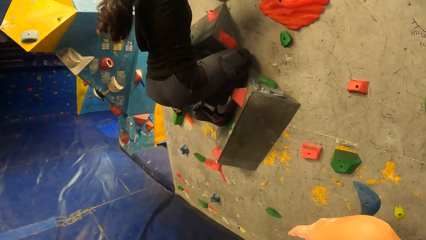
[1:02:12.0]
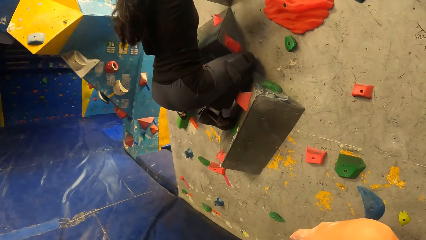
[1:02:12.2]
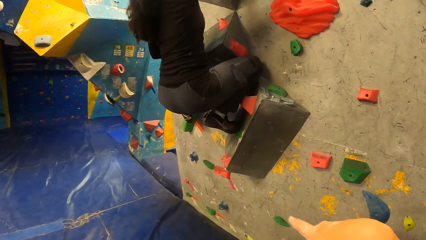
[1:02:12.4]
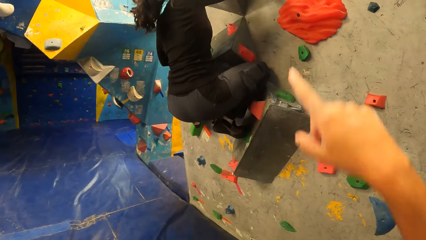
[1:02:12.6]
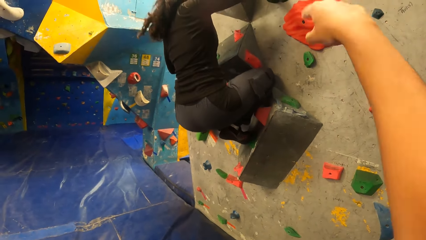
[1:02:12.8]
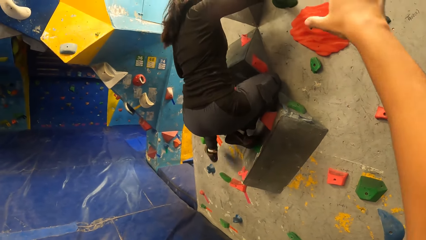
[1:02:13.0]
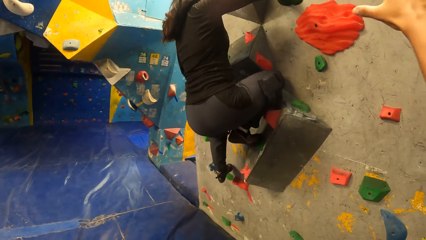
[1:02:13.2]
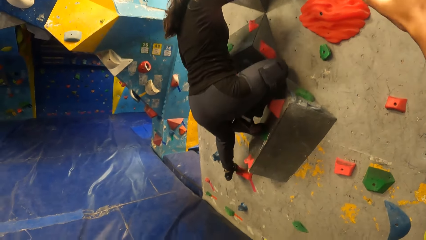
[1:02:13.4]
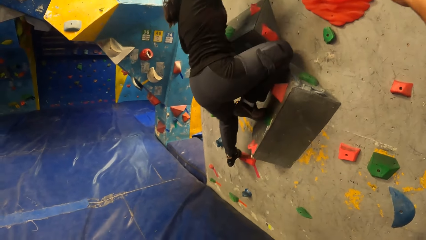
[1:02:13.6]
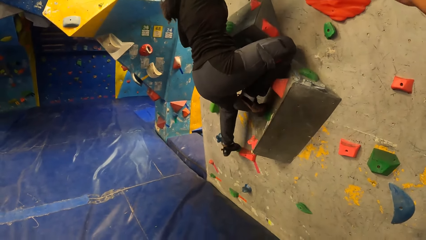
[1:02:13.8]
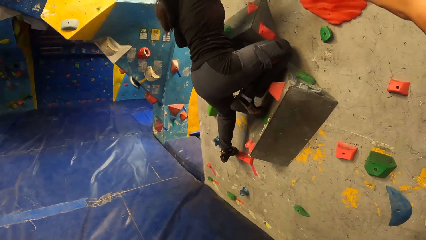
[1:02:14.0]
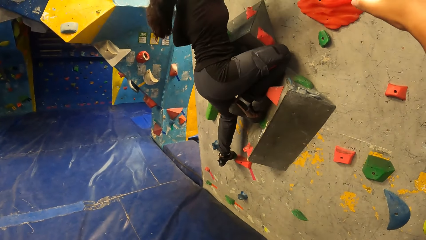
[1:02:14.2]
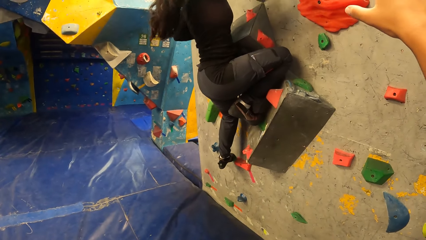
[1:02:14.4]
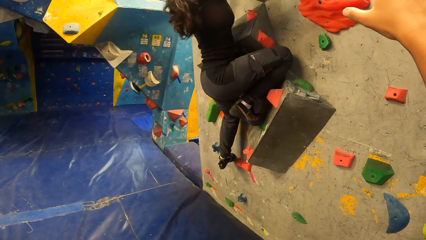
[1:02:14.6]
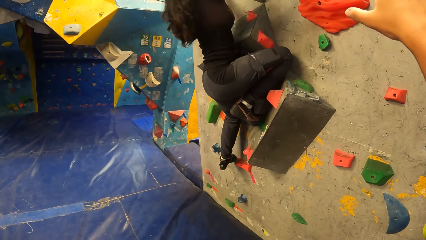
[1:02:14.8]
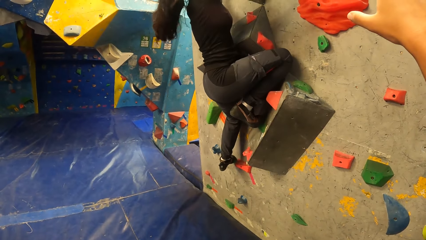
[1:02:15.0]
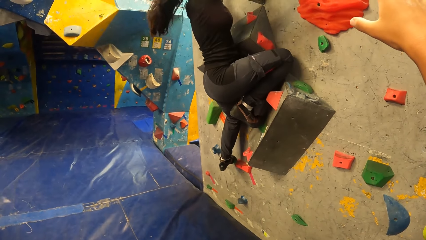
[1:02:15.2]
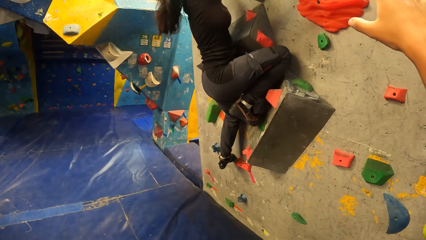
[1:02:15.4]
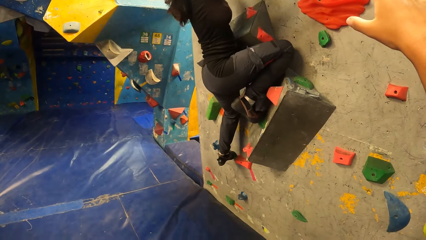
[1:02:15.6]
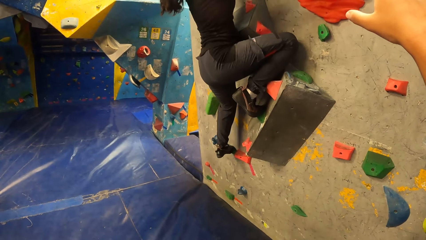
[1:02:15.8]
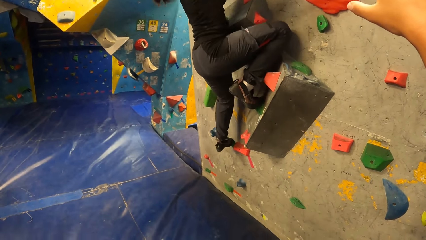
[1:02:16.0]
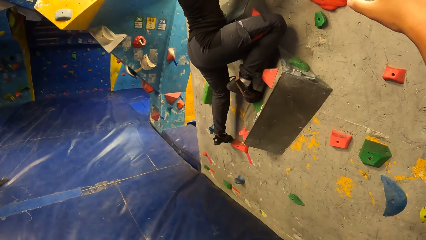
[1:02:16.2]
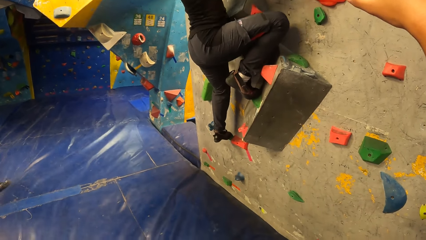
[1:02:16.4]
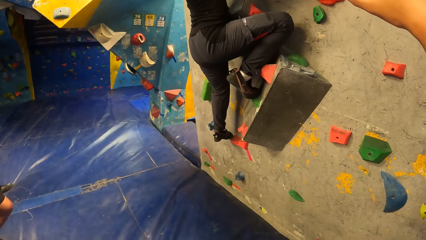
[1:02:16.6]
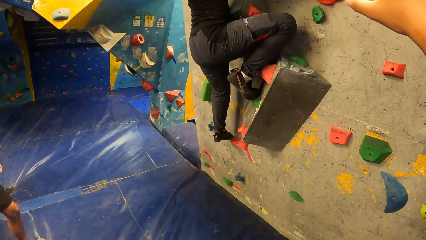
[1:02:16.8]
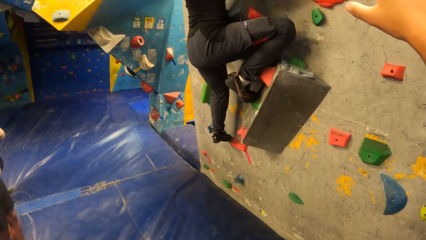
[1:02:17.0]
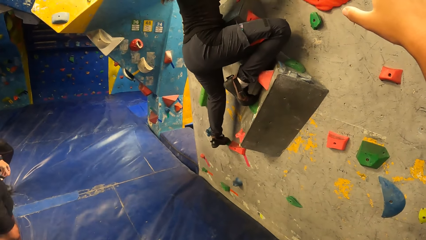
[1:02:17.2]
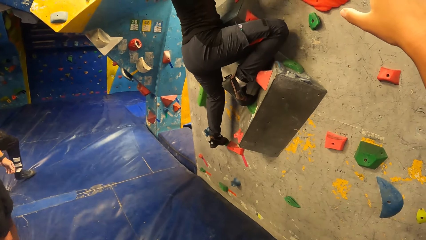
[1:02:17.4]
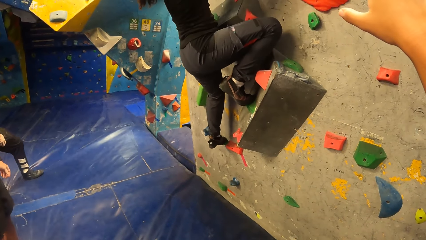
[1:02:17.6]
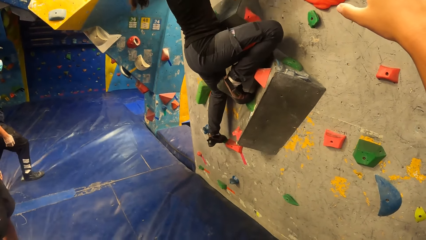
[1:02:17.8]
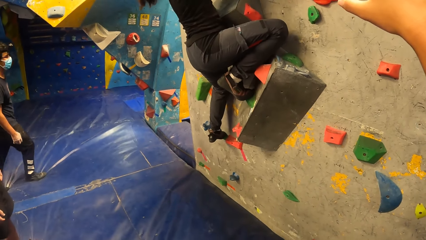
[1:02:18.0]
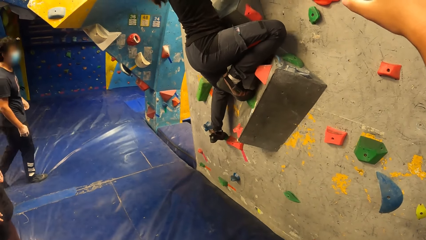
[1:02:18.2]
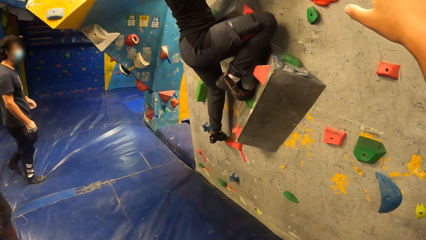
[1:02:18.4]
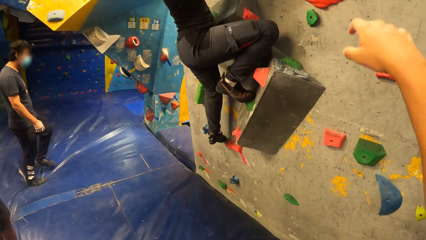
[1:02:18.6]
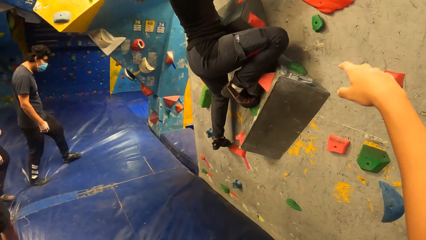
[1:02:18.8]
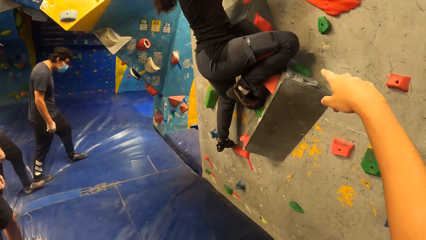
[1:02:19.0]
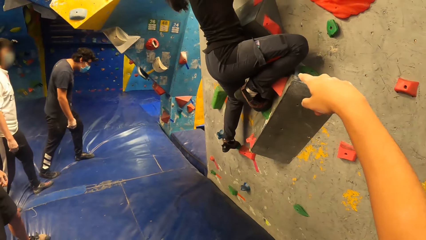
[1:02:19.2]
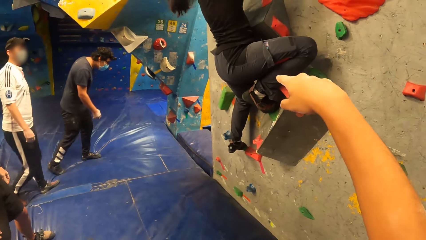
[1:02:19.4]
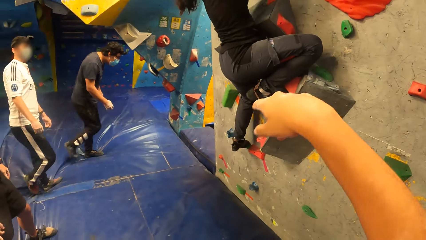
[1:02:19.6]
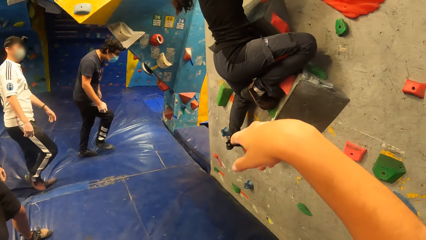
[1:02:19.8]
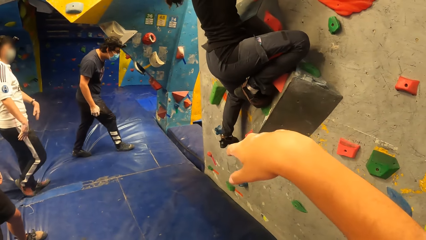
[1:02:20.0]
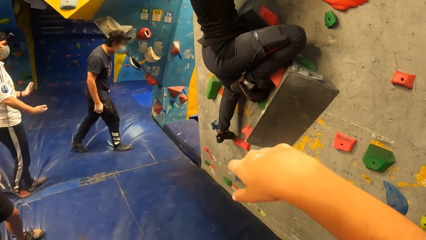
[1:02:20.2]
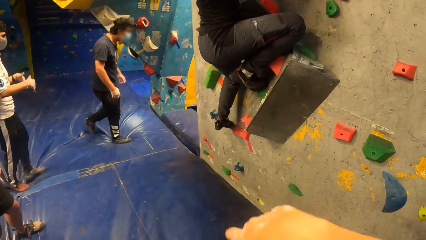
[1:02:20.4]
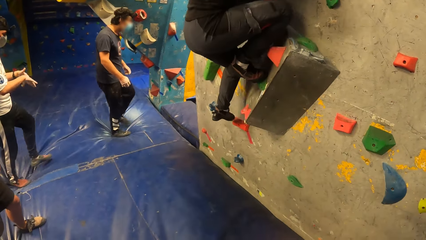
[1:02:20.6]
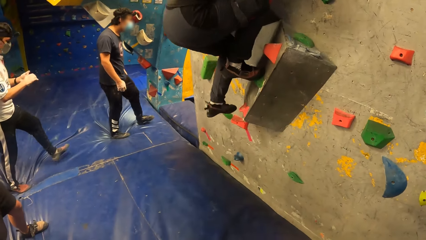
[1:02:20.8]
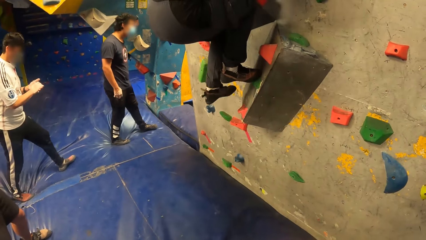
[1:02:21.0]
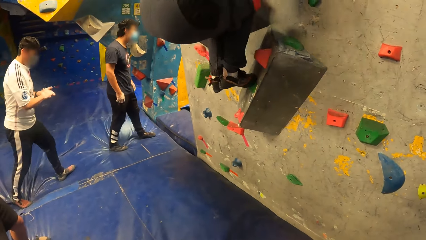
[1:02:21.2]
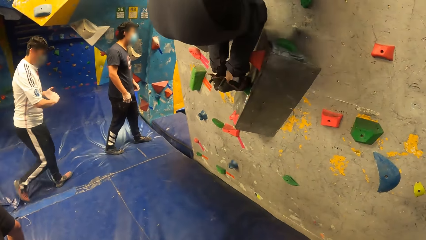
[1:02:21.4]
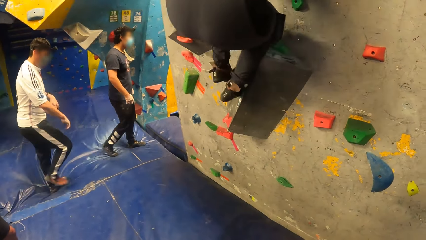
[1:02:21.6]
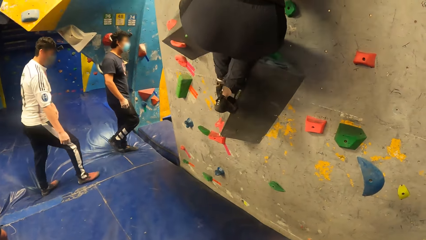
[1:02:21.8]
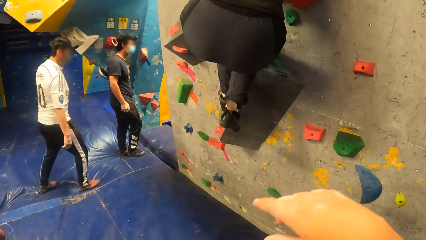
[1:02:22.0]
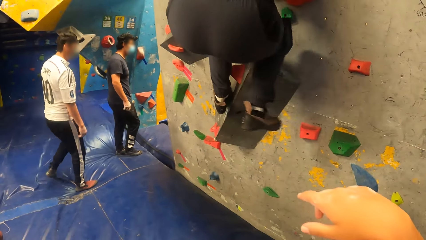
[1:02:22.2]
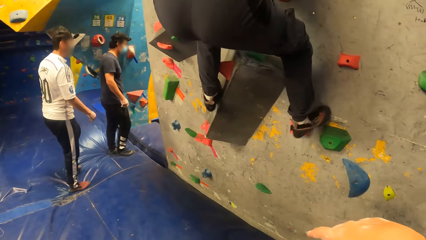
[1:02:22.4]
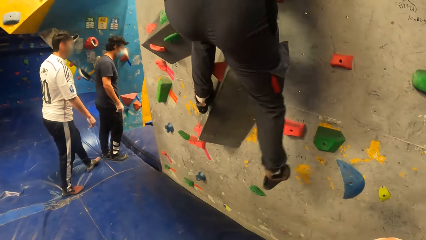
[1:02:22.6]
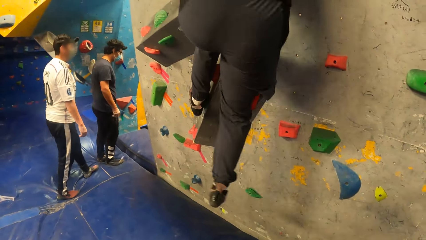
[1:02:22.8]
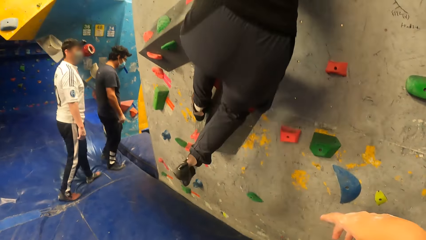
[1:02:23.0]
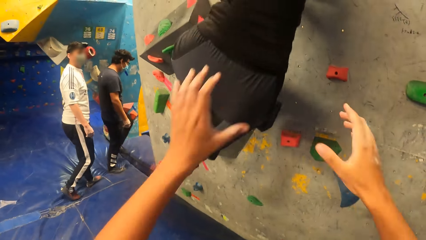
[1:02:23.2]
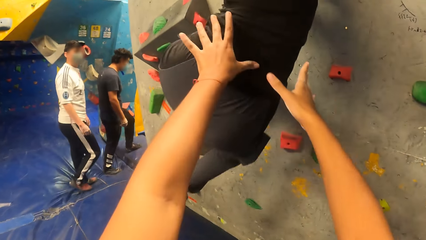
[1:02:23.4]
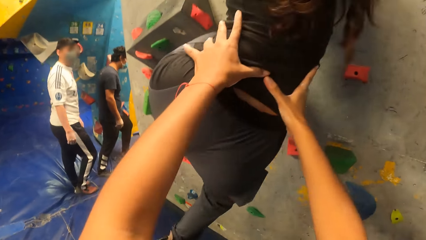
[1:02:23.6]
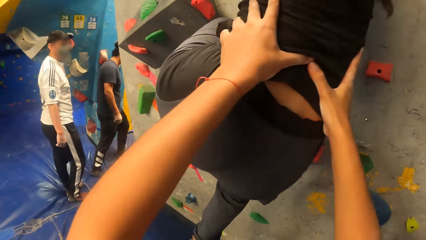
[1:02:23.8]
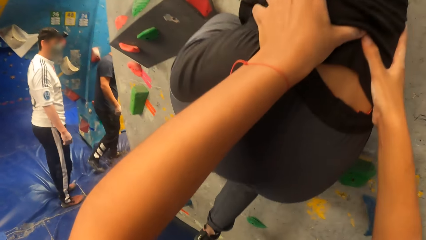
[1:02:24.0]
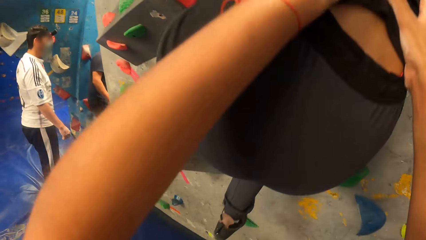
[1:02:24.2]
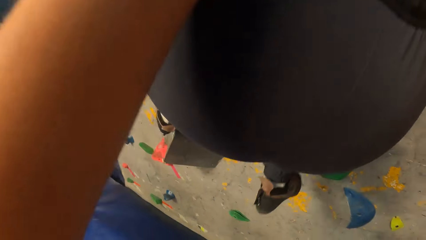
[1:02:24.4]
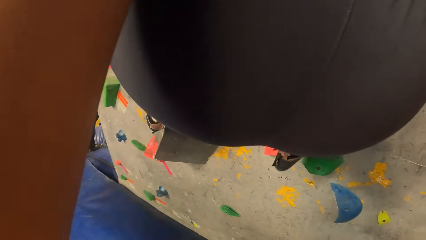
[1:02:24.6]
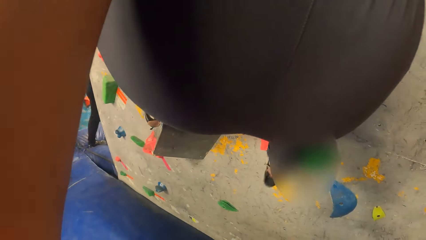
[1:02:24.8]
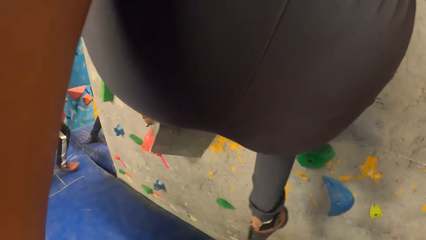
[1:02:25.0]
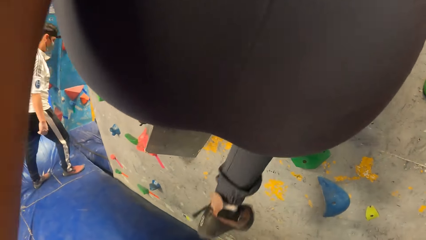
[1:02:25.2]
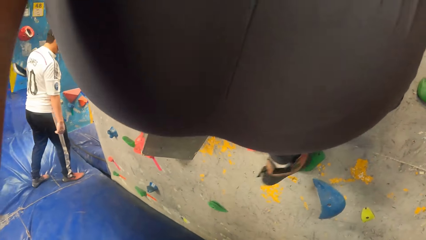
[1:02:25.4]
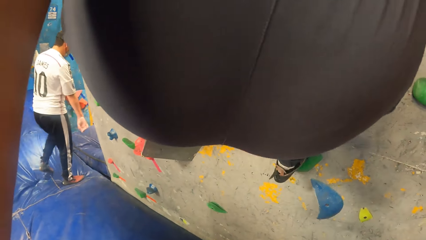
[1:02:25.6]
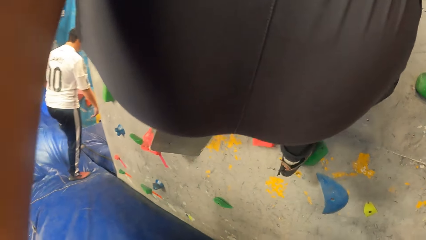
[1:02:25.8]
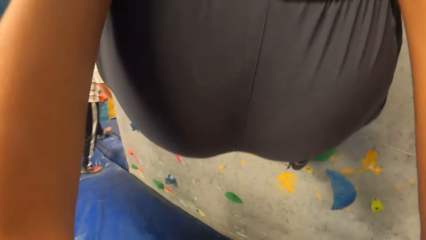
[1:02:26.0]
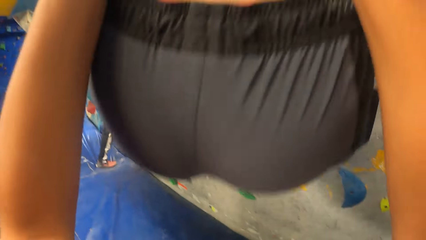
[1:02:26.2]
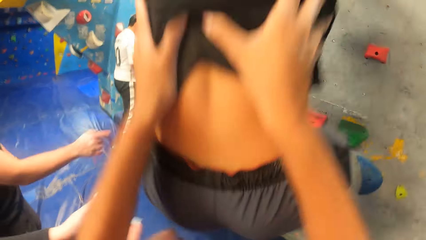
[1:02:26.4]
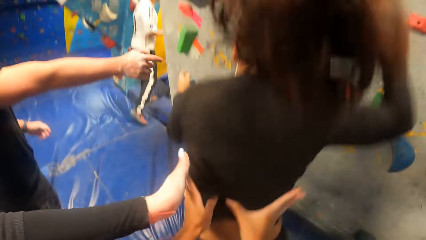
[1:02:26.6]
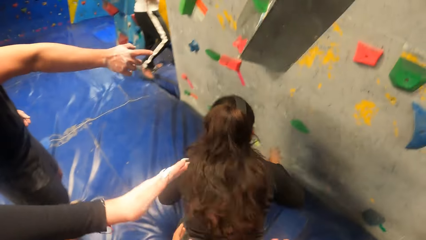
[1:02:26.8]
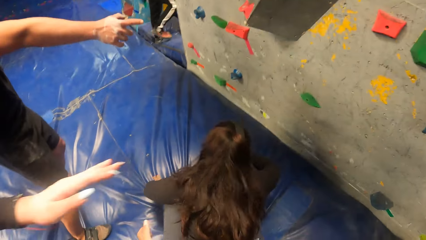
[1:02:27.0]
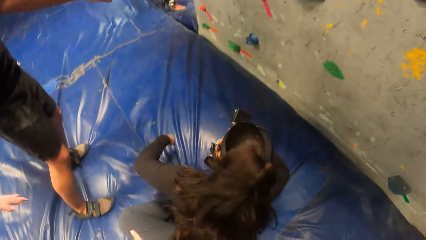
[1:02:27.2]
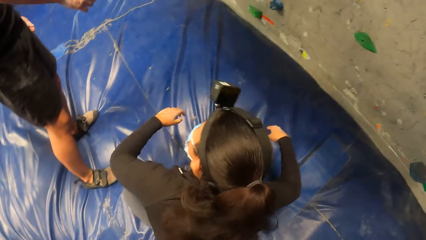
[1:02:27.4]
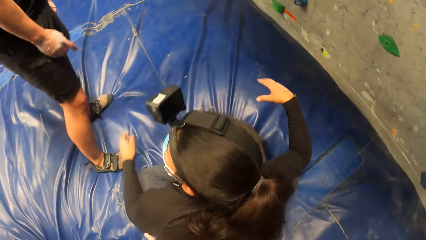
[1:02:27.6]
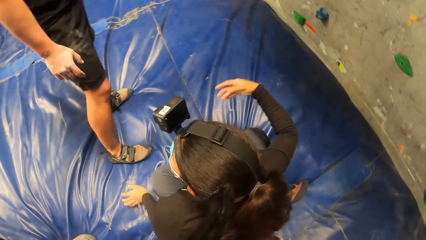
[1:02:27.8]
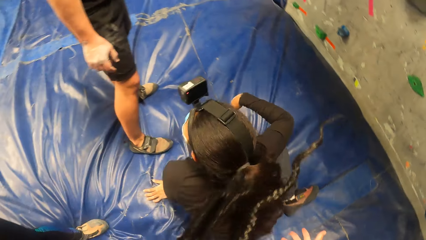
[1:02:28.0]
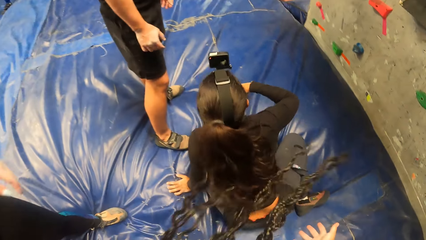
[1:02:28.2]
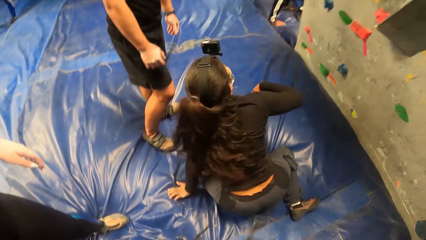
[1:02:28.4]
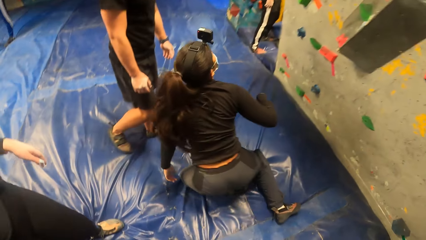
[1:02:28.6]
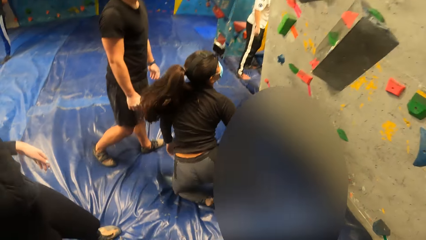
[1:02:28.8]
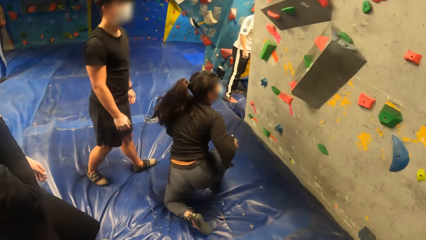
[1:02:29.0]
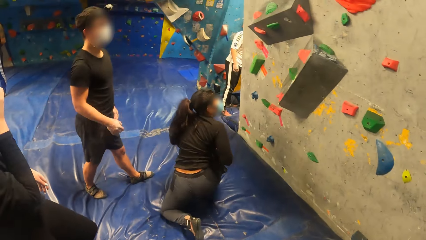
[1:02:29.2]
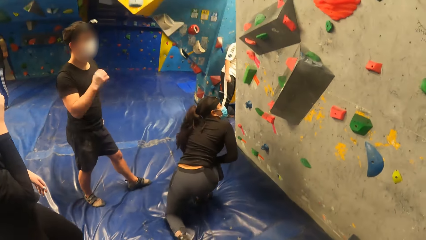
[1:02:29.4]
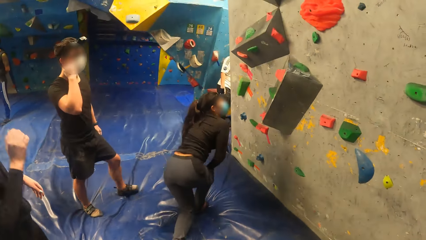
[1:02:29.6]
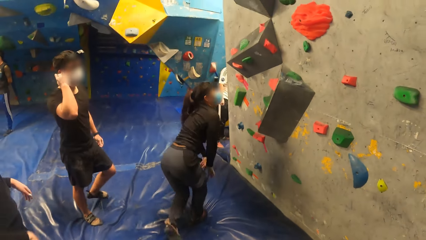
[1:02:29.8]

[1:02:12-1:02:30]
The camera wearer raises hands up. She holds the woman's waist with her hands. She touches a man. The woman falls down onto the crash pad.
